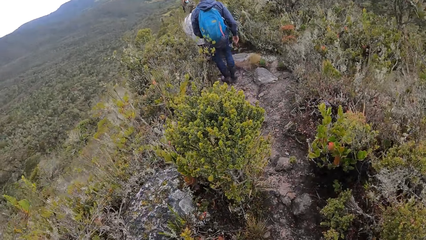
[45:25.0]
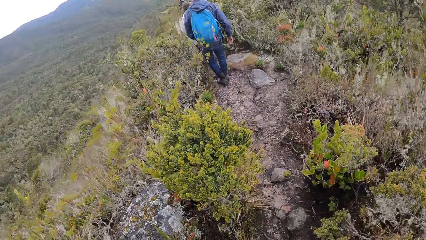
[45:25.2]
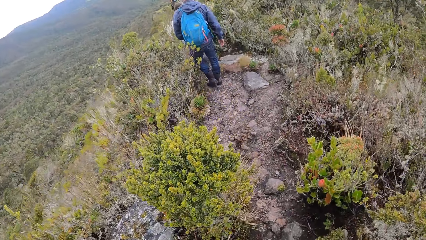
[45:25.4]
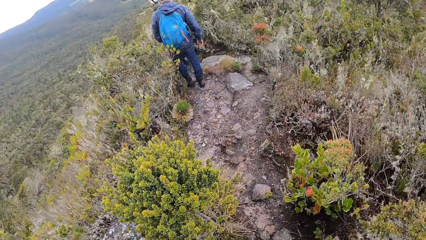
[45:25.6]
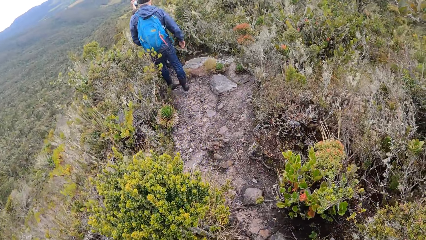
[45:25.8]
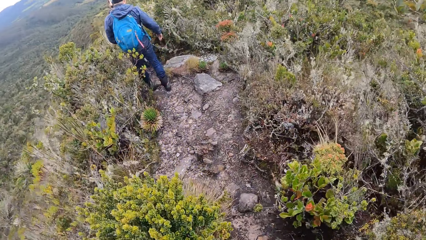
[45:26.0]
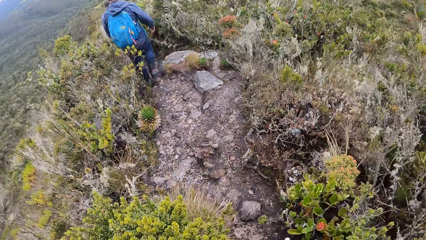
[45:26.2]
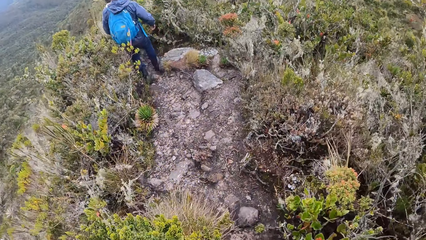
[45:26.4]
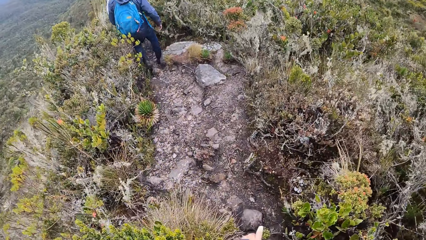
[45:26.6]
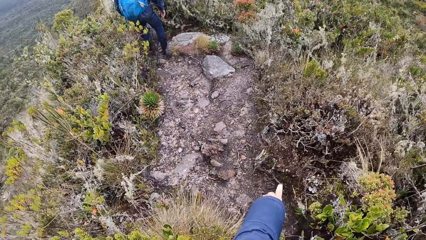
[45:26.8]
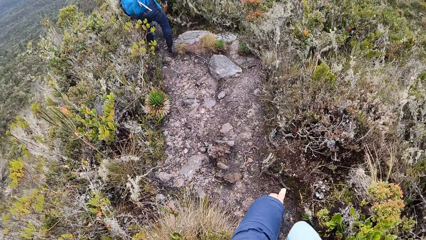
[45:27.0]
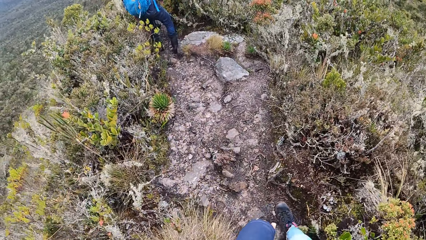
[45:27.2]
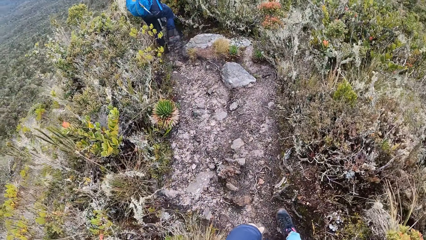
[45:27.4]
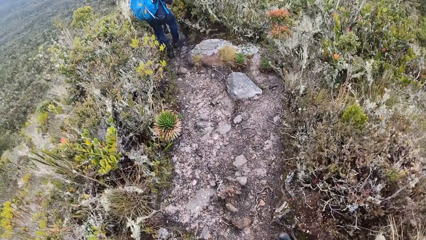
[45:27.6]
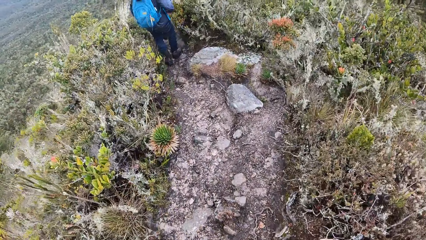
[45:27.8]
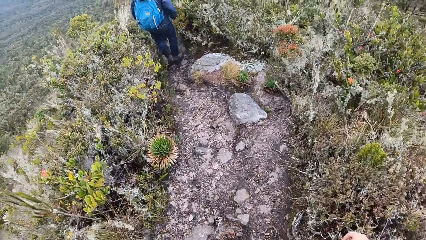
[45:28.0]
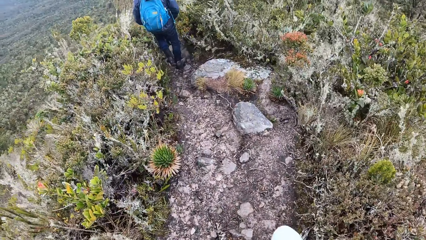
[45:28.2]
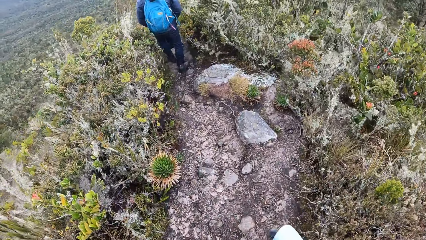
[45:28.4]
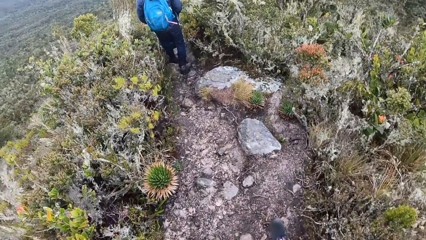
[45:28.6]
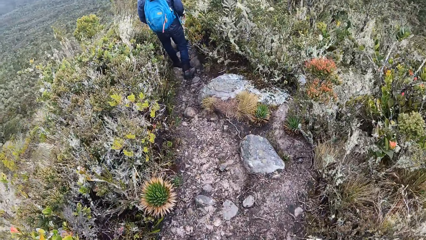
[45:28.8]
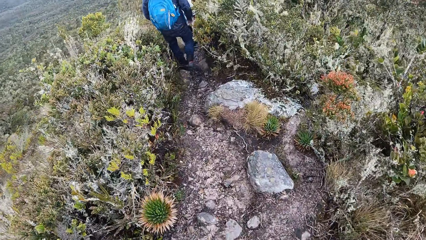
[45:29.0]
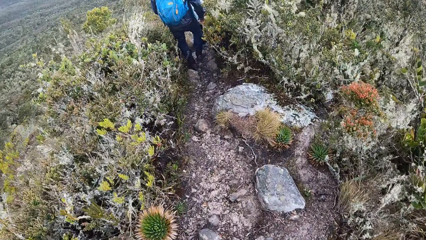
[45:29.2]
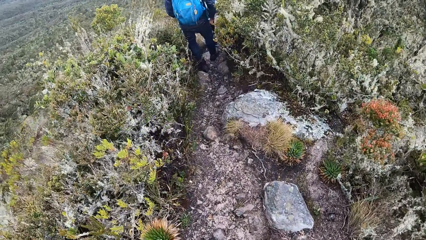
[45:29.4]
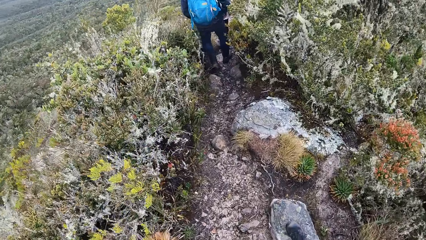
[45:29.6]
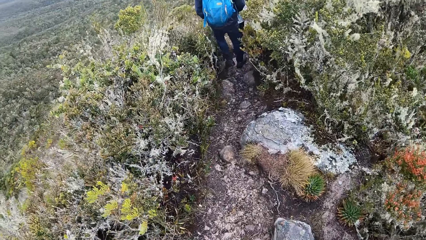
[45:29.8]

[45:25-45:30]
The camera wearer walks around a mountain.

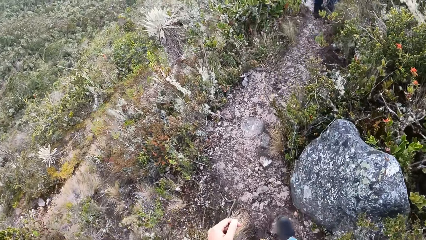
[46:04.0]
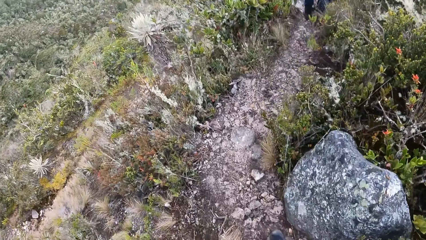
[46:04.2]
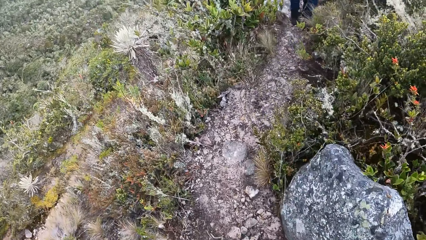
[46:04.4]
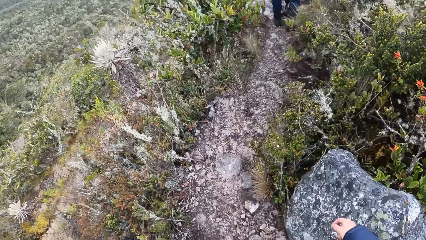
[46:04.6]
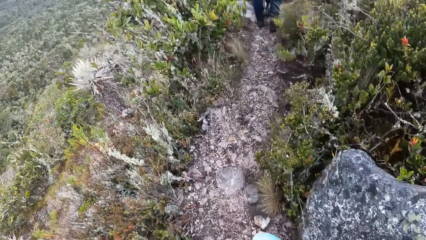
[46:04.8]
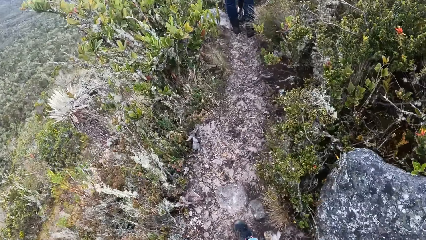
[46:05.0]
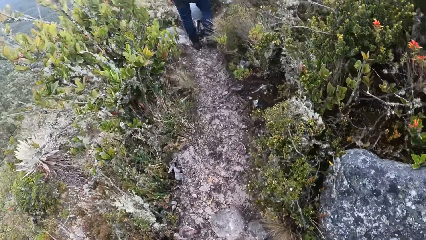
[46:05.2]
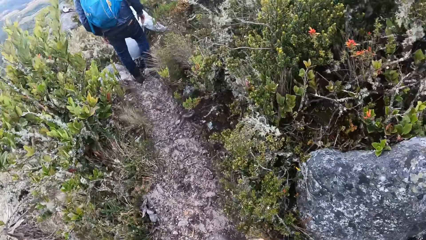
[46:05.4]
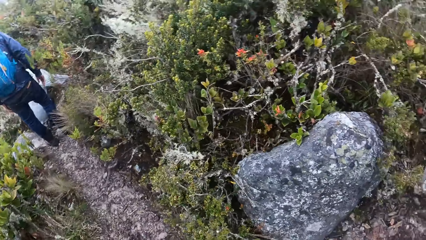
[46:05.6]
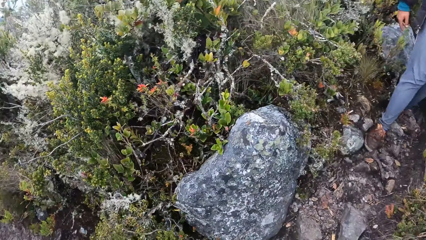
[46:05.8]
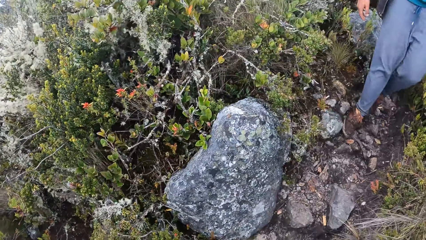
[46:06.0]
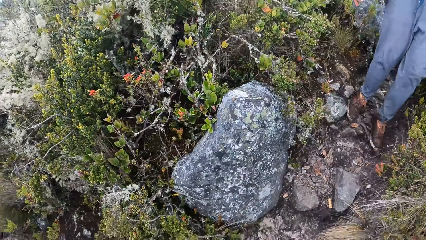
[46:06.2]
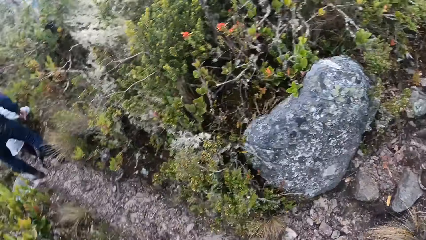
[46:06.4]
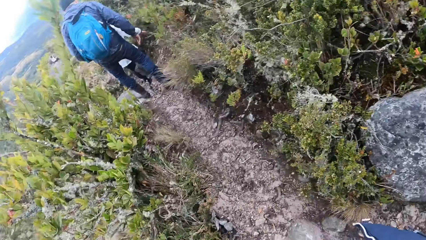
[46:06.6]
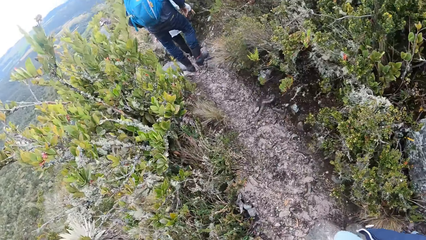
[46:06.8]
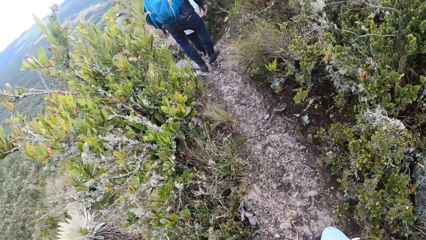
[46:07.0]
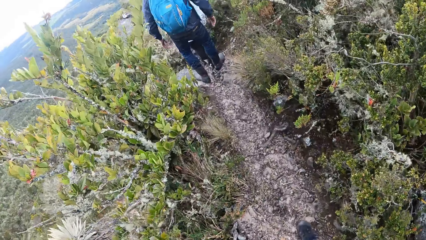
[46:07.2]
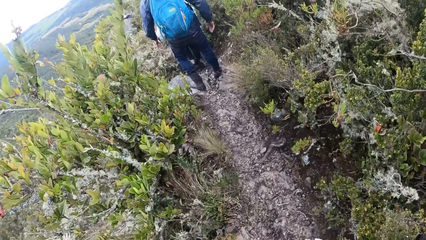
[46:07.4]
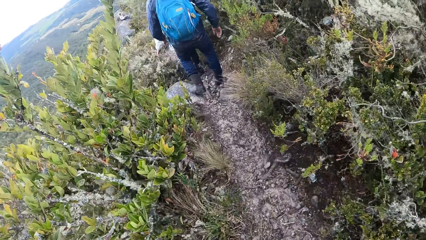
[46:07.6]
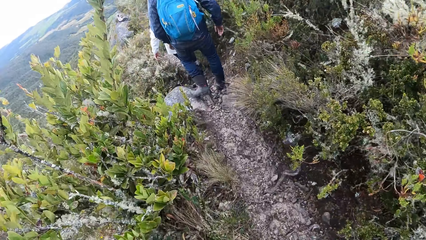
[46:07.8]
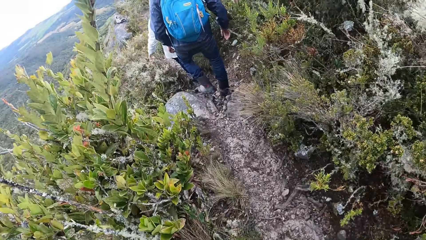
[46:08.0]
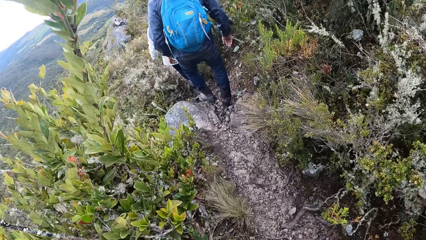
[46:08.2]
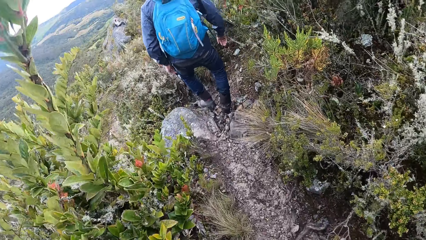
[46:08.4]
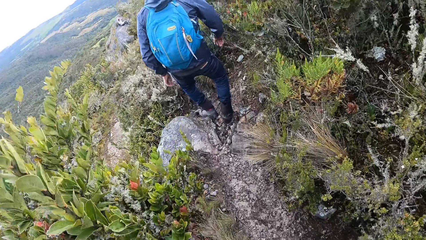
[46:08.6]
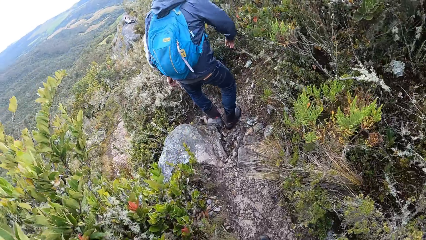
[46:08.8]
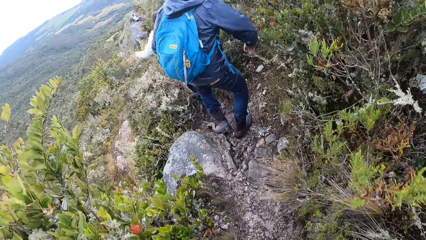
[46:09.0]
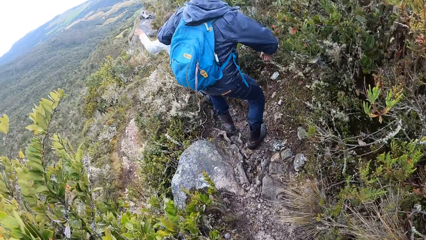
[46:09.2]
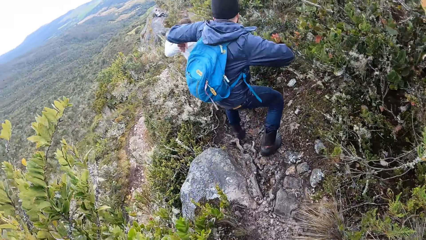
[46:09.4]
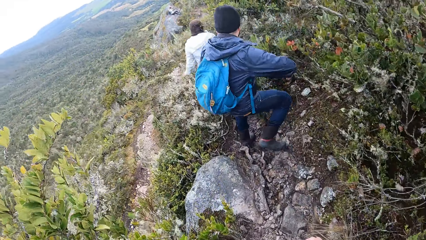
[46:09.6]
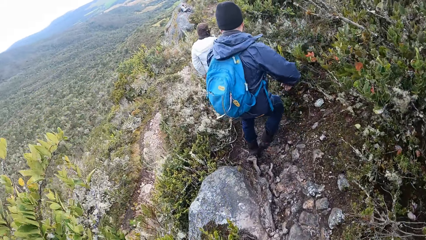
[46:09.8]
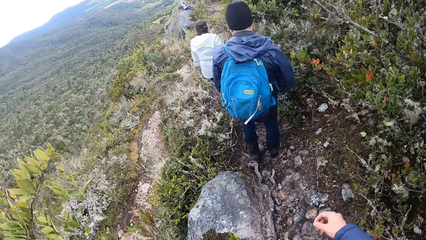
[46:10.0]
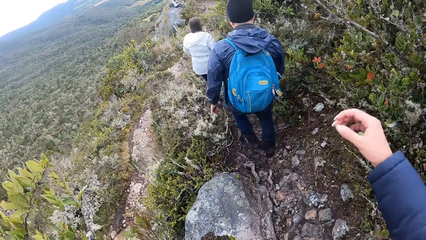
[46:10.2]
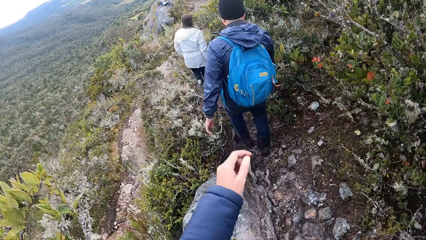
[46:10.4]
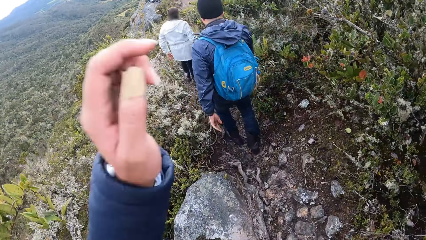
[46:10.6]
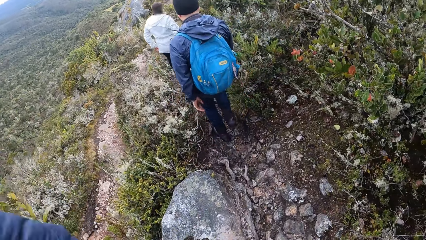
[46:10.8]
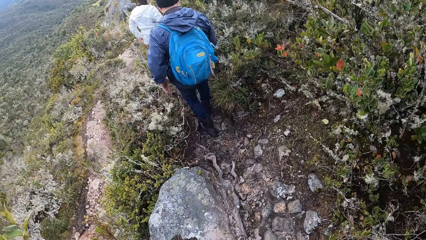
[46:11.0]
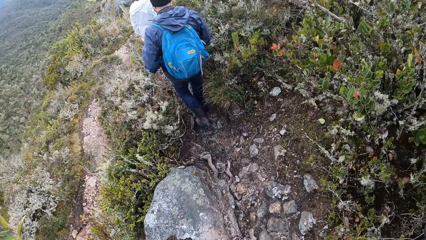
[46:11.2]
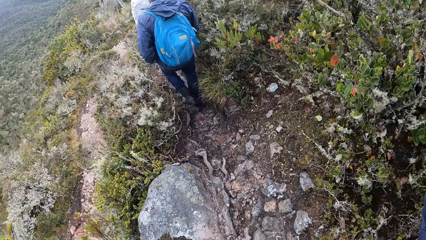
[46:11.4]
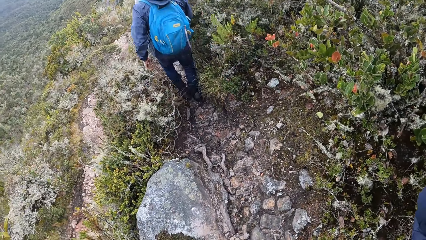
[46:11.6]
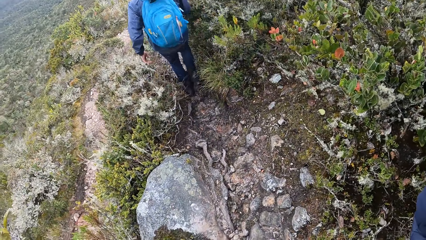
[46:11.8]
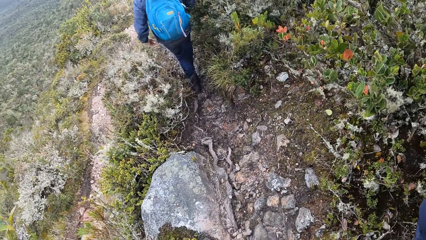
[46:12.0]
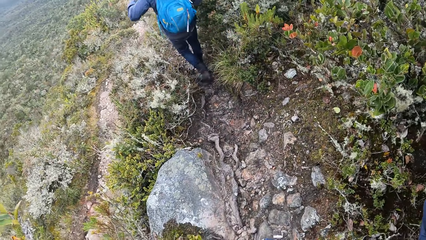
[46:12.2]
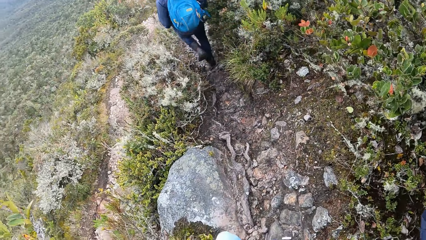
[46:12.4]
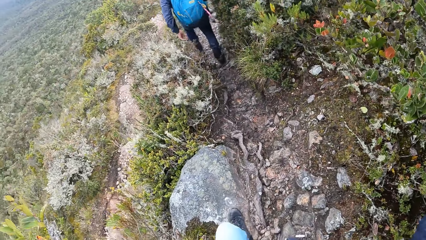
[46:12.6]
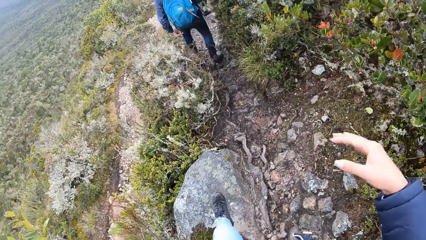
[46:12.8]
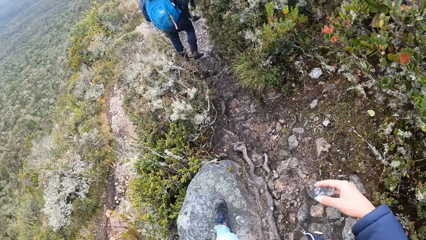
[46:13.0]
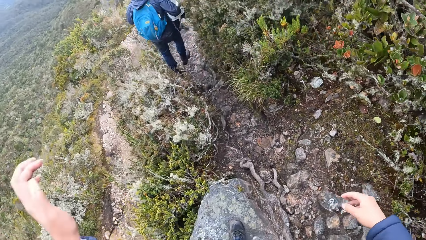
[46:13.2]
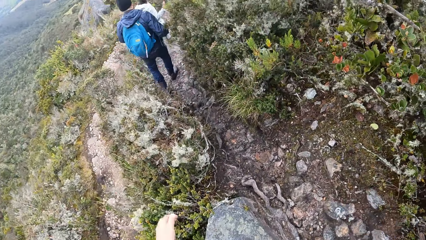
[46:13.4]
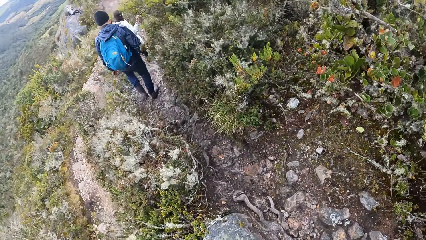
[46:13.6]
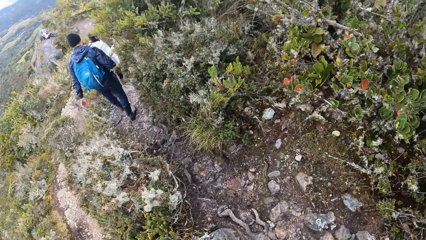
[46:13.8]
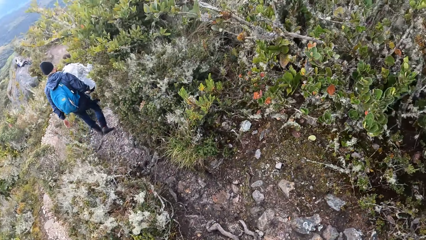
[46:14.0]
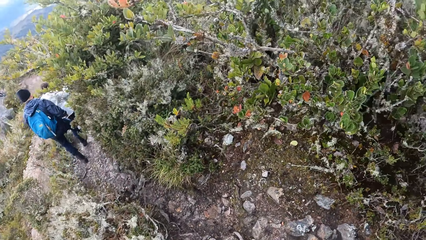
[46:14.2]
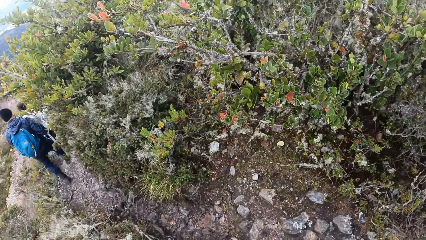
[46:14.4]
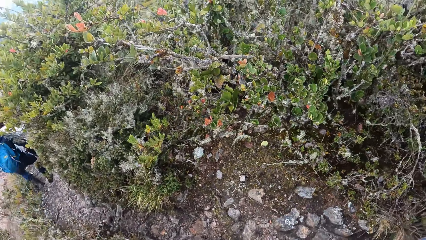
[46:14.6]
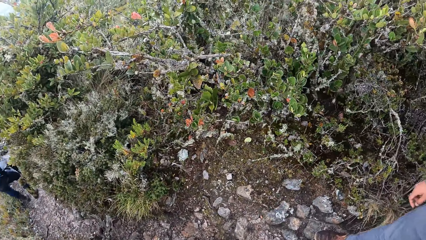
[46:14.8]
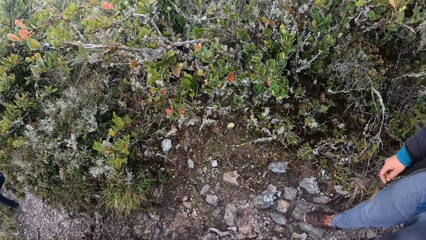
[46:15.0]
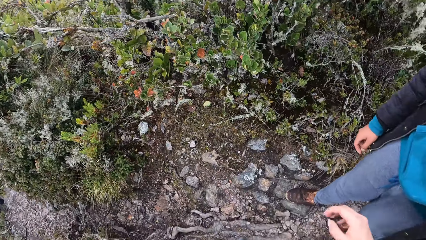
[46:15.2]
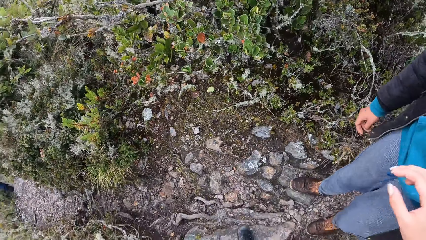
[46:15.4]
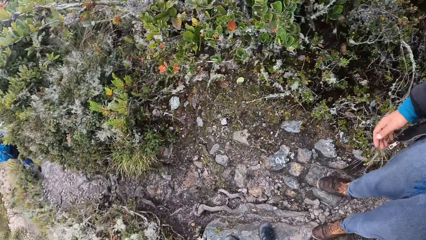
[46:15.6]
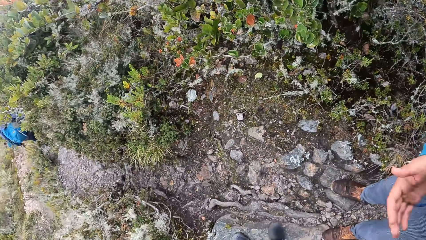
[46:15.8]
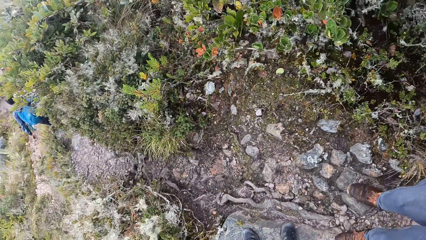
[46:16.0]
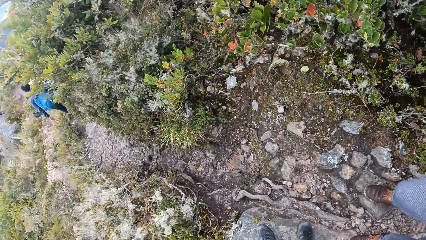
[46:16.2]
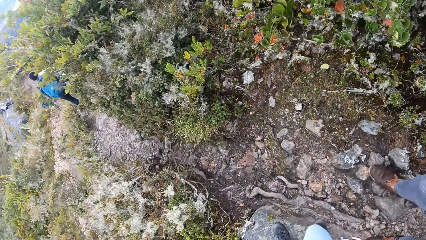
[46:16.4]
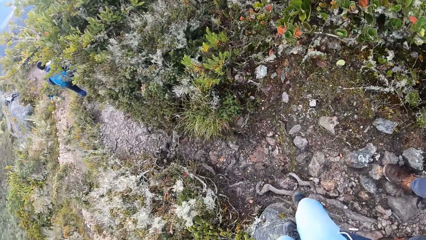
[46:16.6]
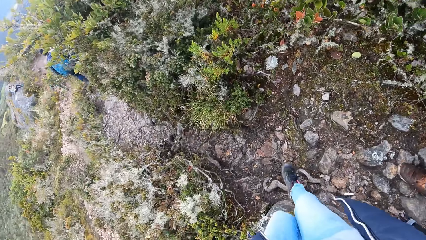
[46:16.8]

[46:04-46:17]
The camera wearer looks around. They walk around a mountain. They look around. They walk around the mountain. They greet a lady and shake hands with the lady.
